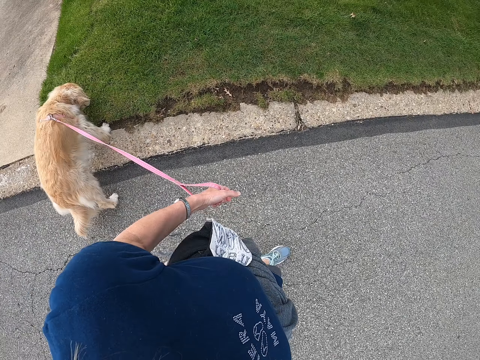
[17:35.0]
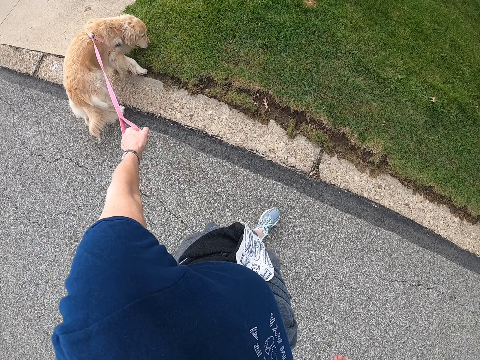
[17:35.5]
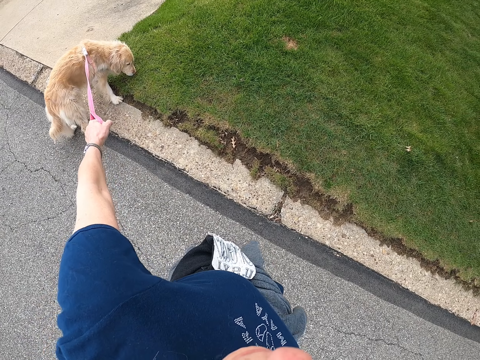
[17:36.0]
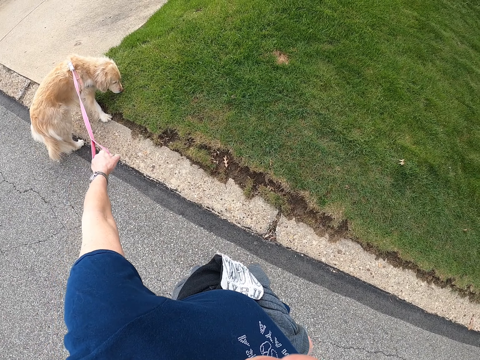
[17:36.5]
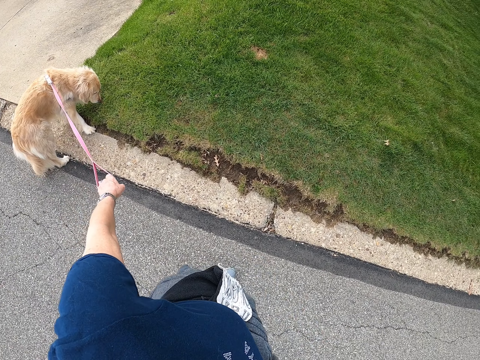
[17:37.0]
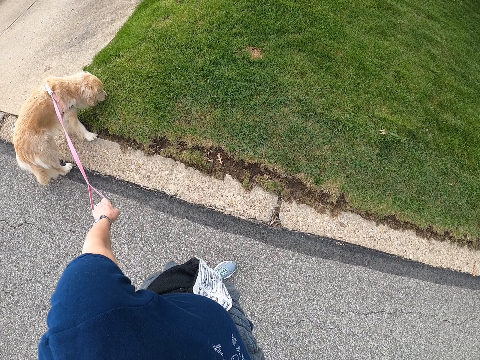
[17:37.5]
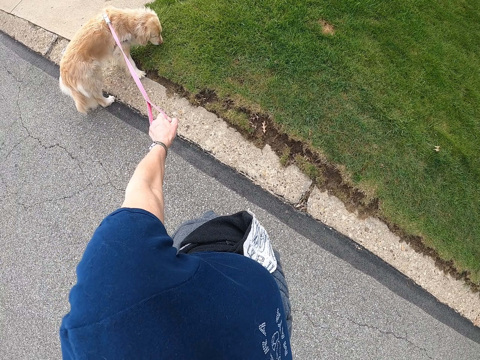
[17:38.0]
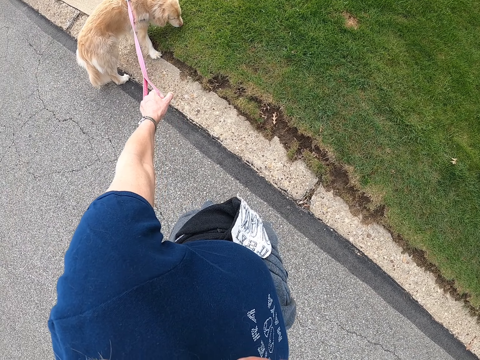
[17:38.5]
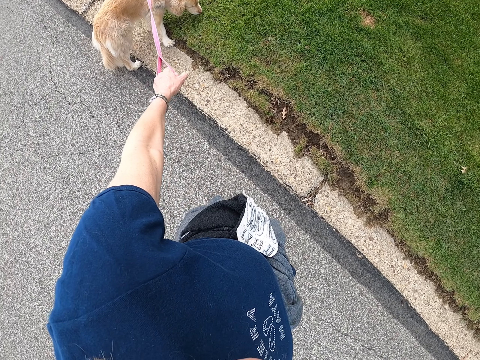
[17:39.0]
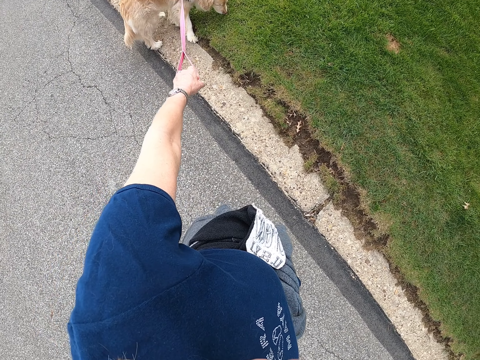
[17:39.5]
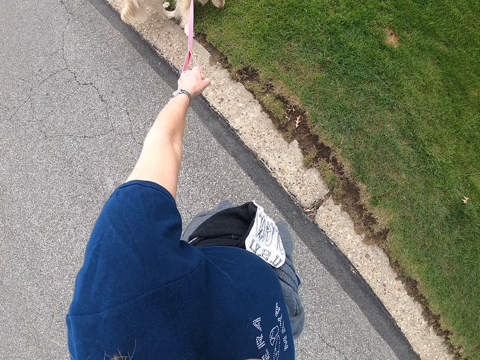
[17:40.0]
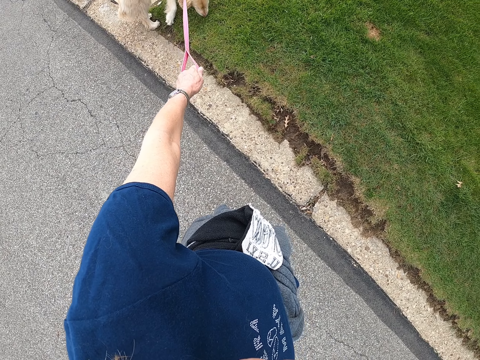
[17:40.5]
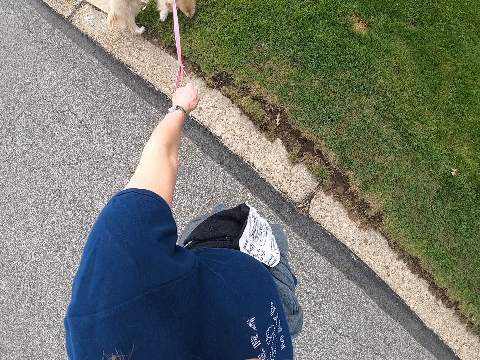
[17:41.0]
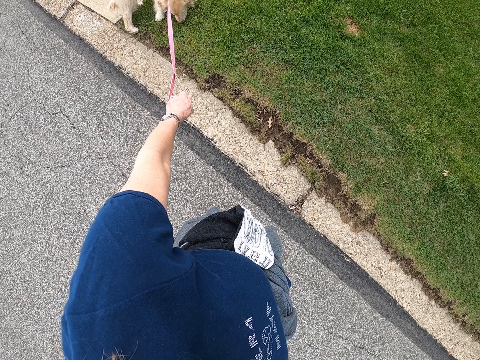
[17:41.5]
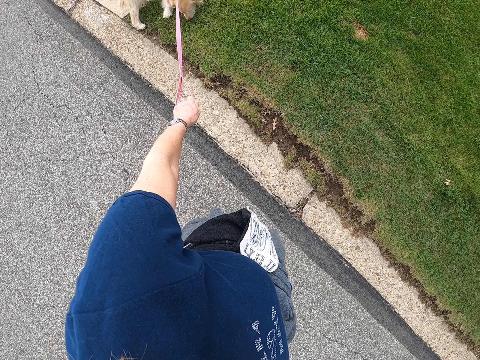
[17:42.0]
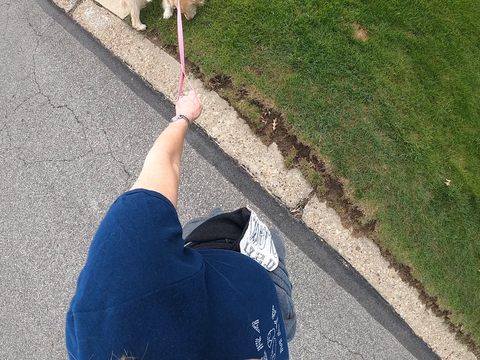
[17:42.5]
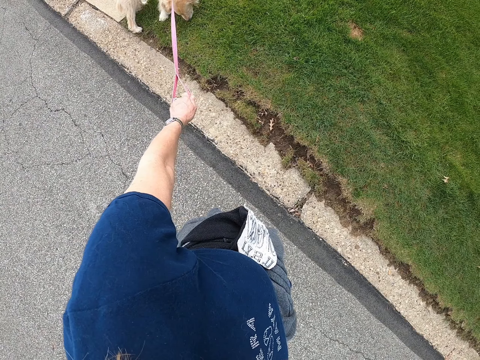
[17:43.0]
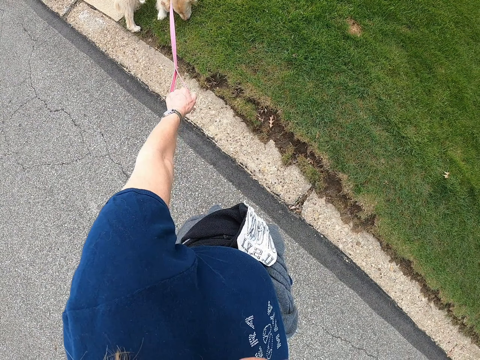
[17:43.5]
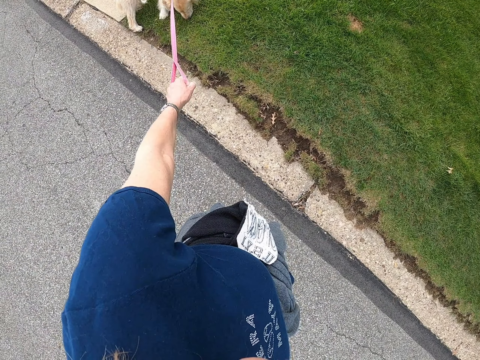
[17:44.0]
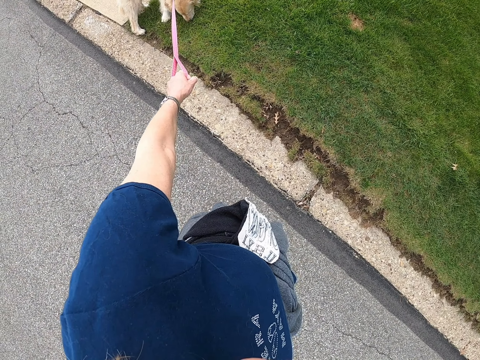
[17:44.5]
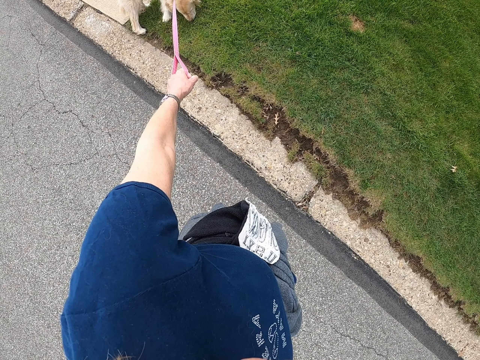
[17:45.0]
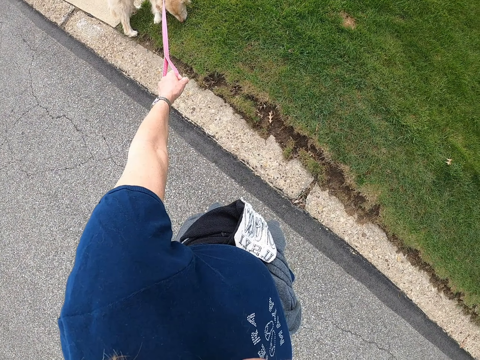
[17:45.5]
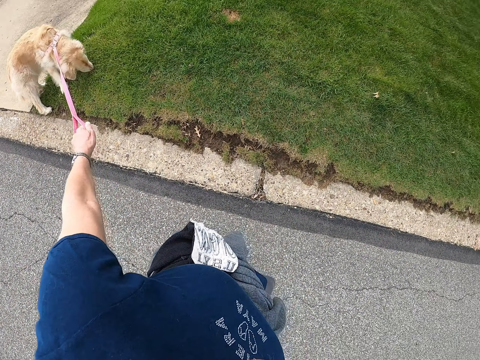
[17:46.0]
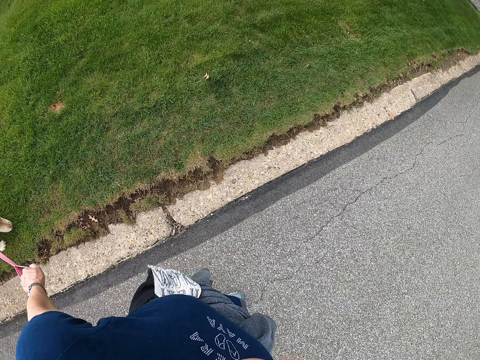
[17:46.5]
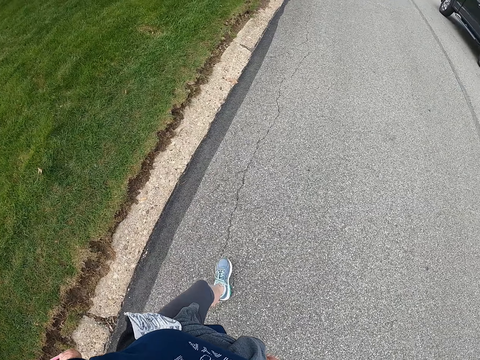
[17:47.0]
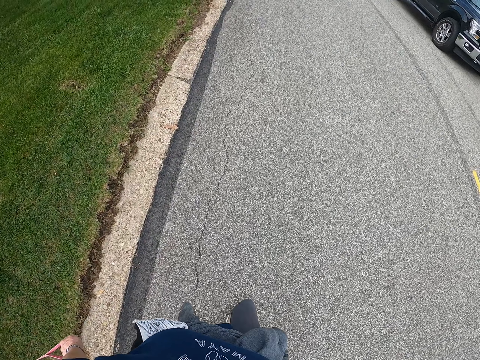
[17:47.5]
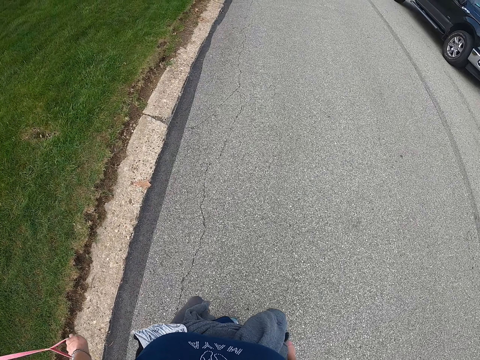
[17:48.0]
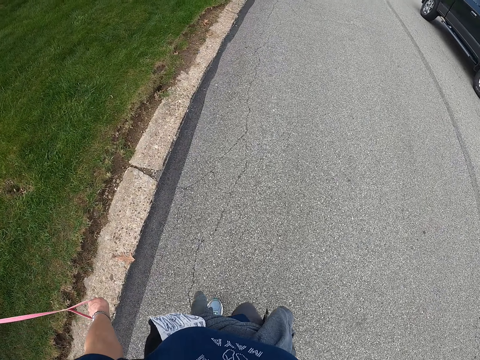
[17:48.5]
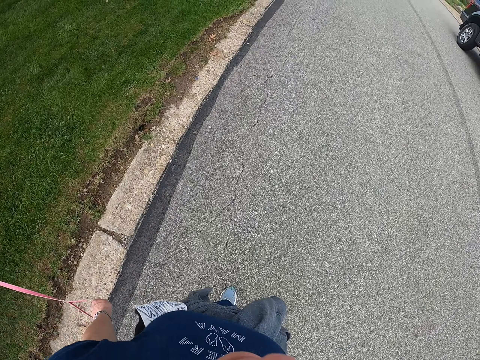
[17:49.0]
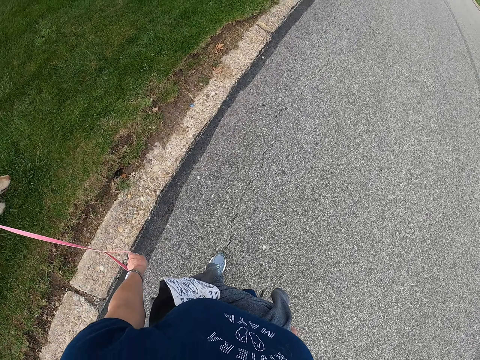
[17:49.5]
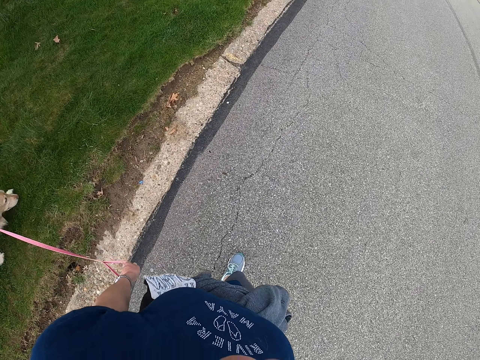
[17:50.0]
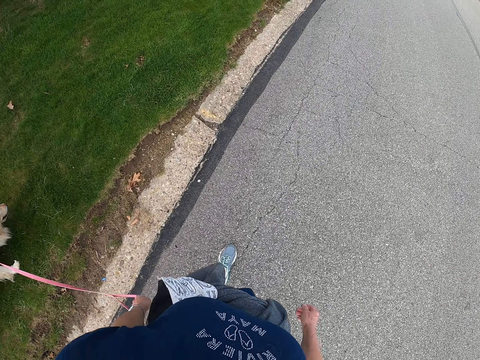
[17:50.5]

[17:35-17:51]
The camera wearer stands on a road. They pull the dog with the harness. They look around and walk on the road.

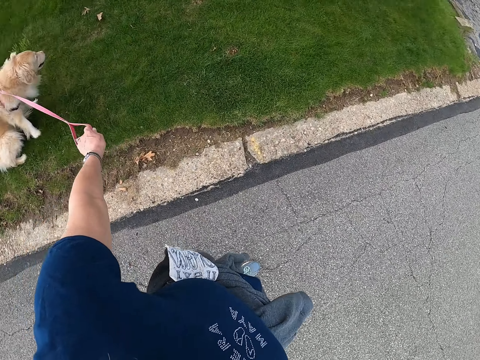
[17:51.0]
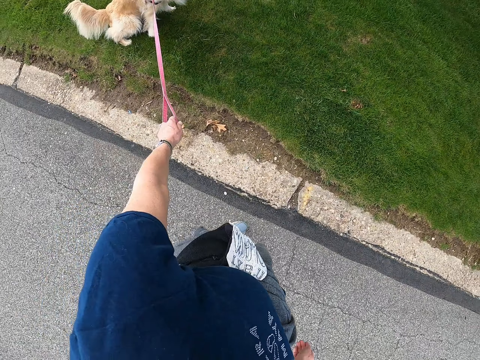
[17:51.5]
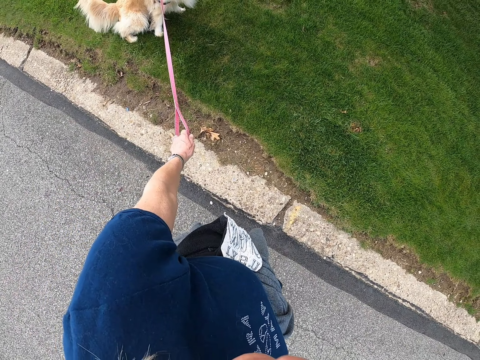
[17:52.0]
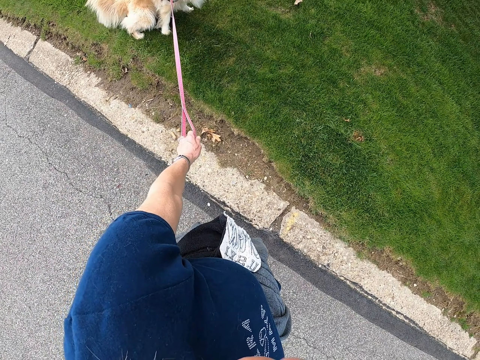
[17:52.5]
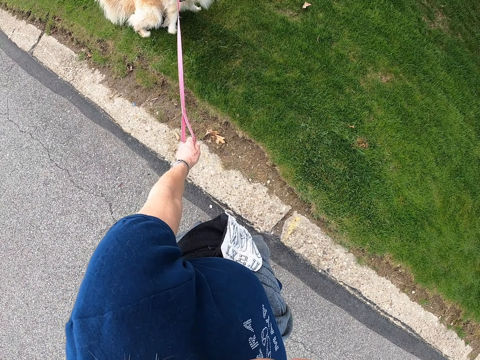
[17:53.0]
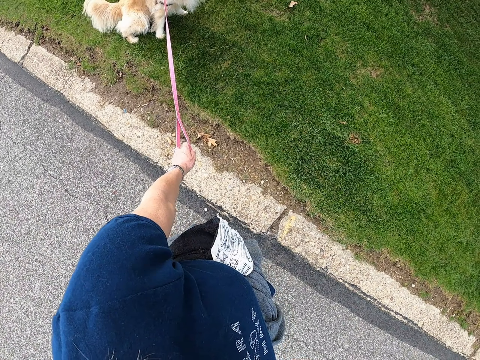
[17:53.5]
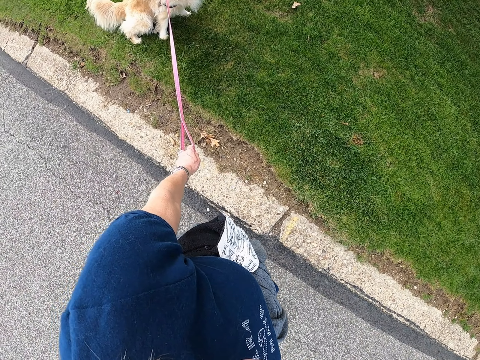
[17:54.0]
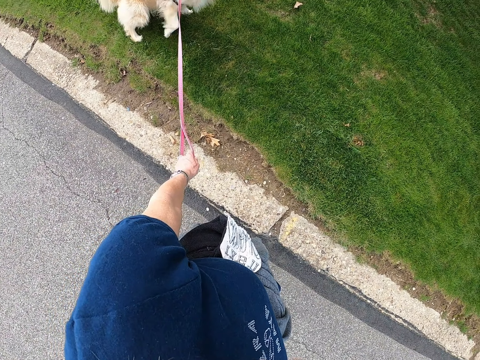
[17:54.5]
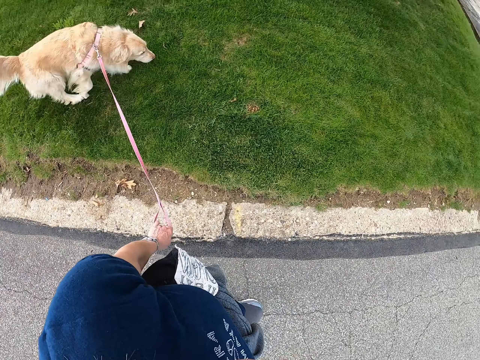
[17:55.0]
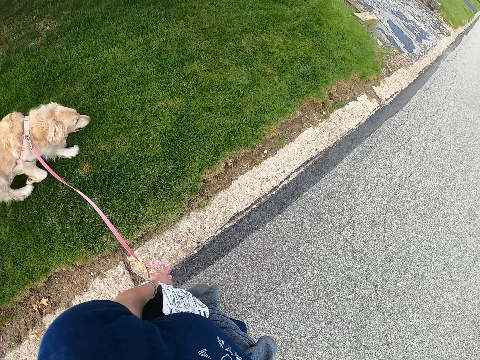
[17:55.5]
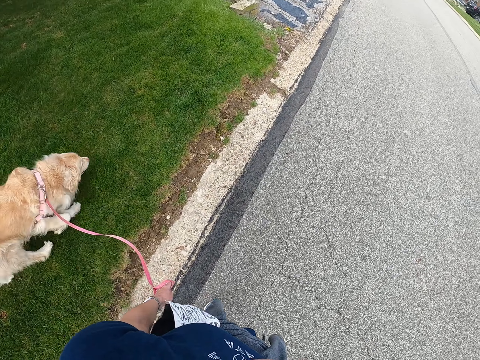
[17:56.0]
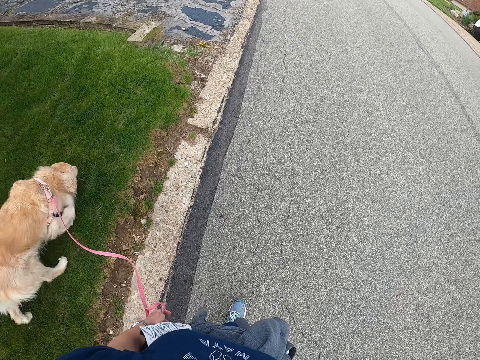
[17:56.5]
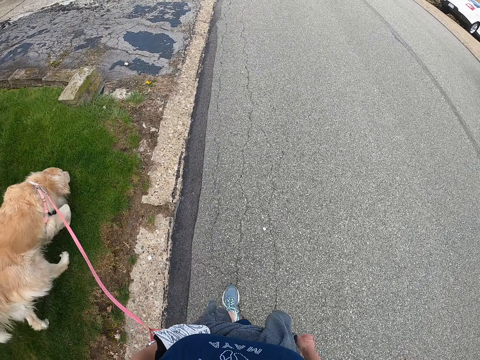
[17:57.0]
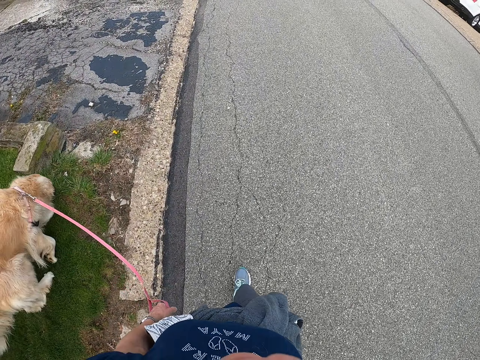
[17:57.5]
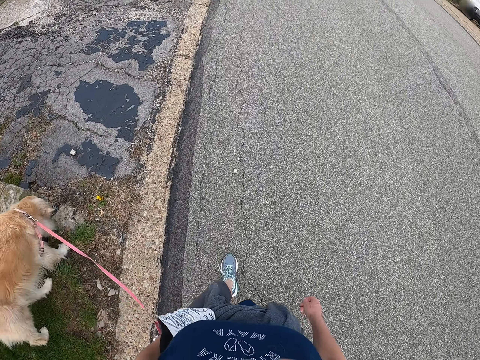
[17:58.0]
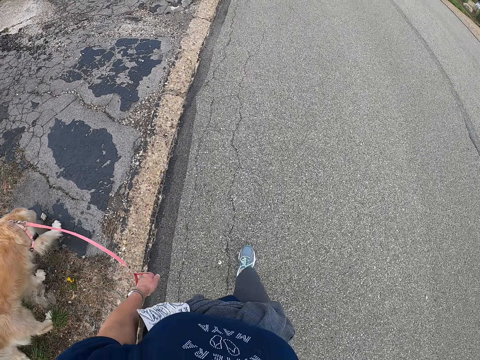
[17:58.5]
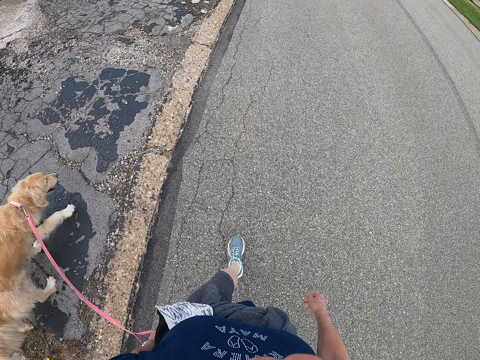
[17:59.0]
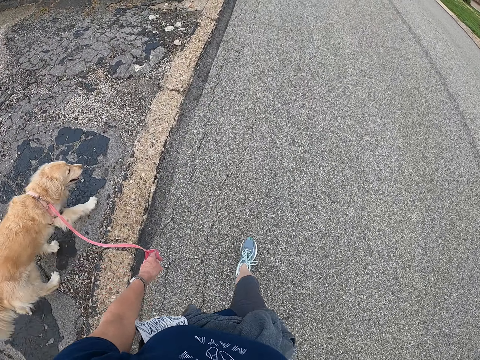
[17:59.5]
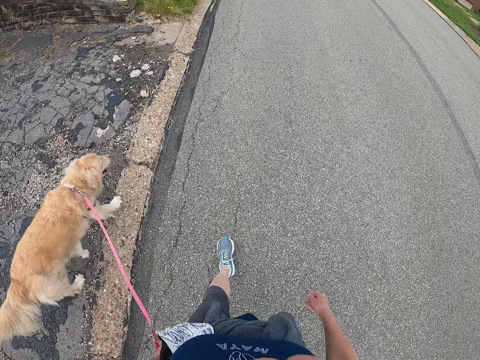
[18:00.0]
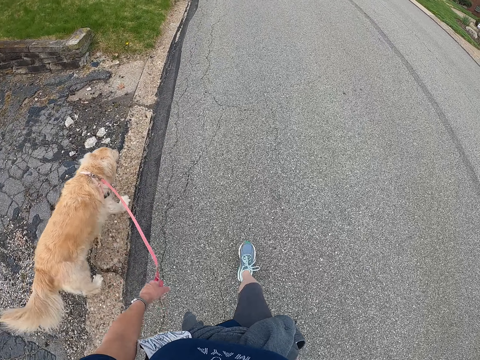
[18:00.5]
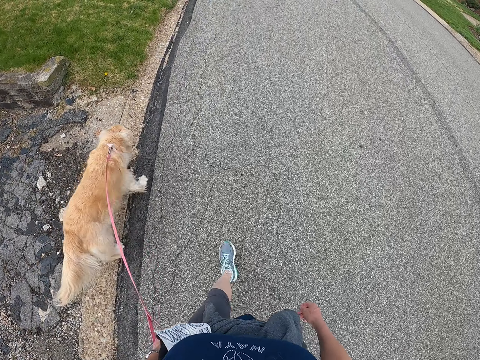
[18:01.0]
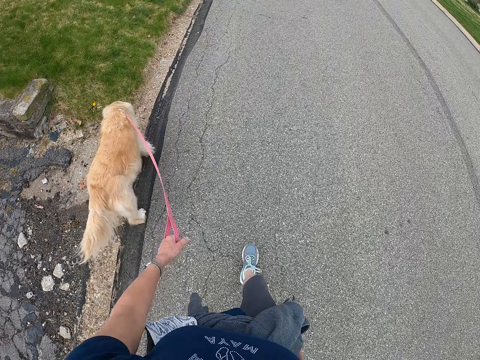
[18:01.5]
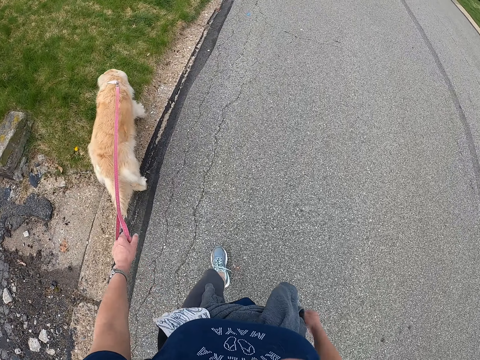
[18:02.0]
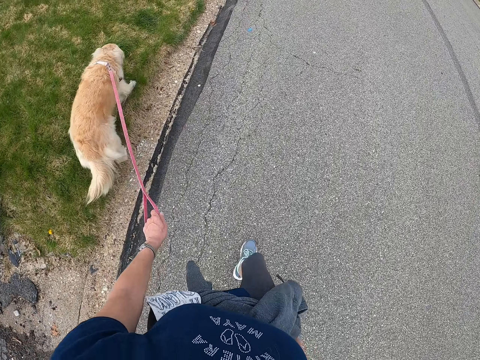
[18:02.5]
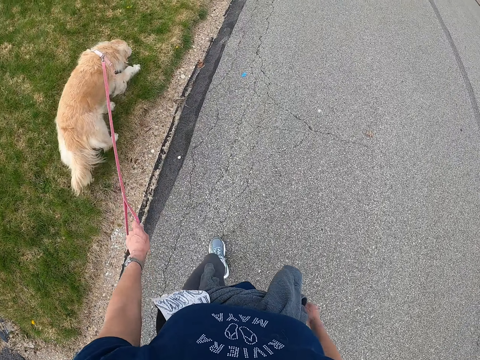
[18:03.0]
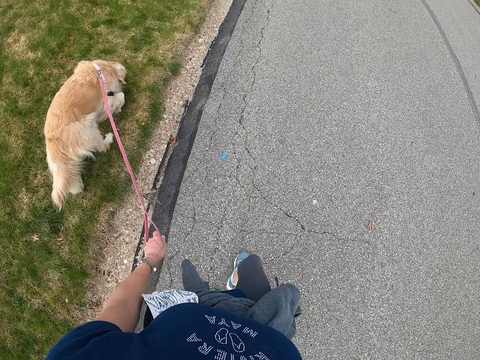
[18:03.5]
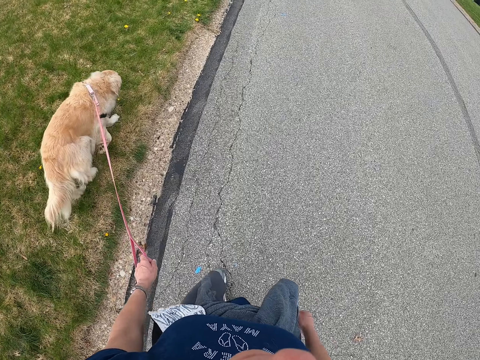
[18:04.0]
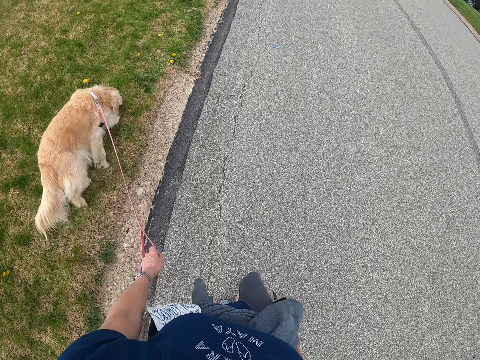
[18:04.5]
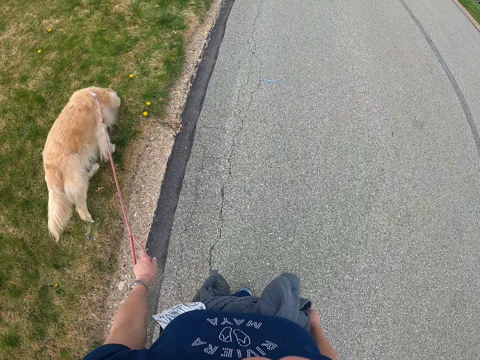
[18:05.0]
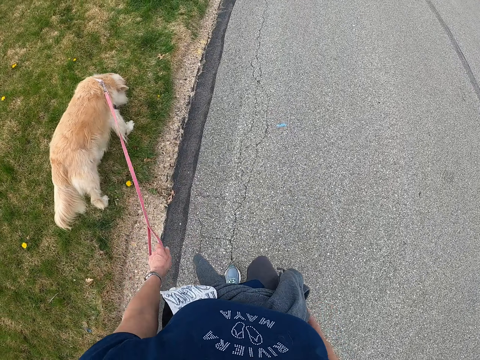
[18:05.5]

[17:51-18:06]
The camera wearer stands on a road. They hold a dog rope and walk on the road.
